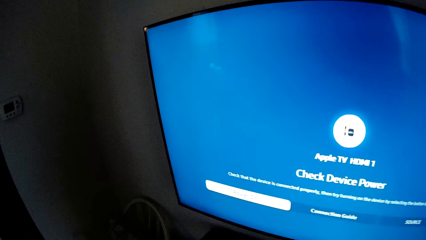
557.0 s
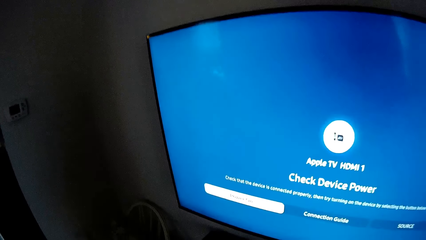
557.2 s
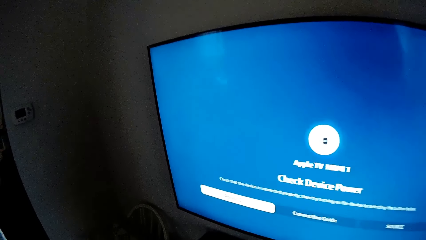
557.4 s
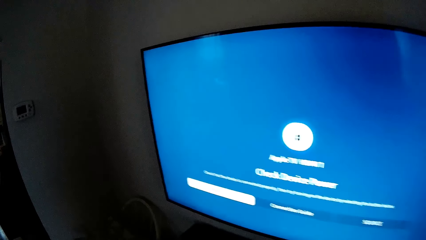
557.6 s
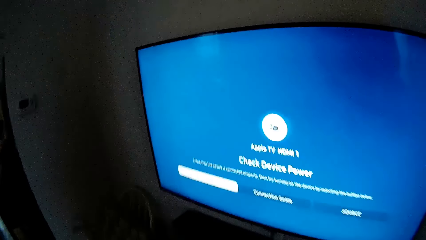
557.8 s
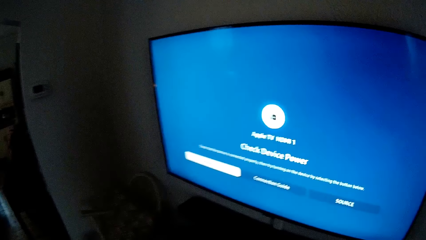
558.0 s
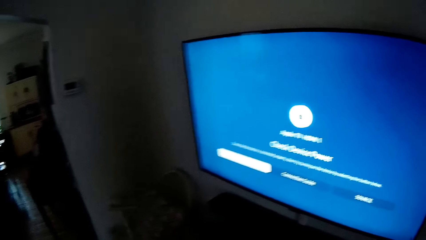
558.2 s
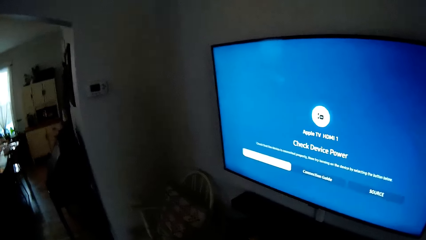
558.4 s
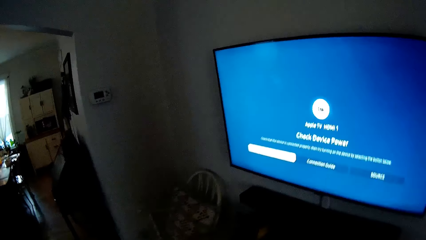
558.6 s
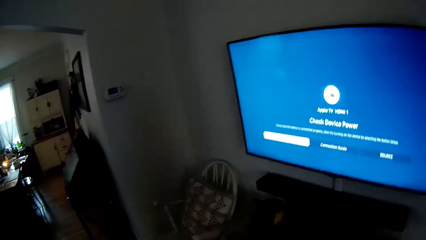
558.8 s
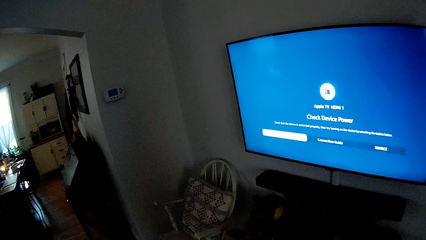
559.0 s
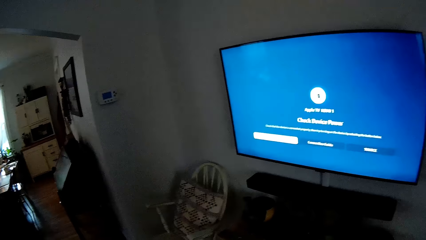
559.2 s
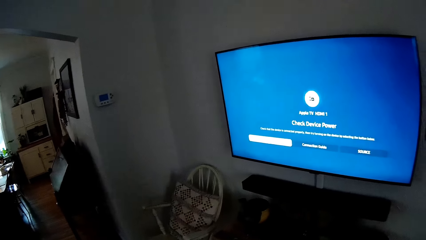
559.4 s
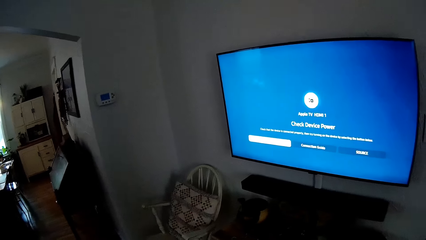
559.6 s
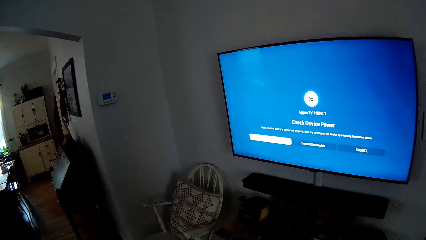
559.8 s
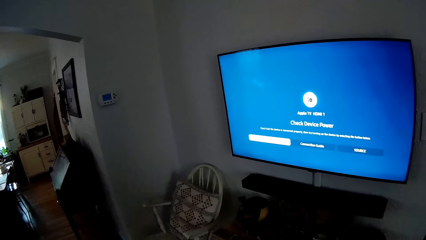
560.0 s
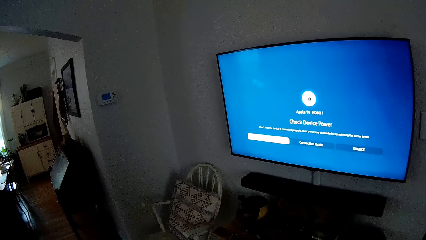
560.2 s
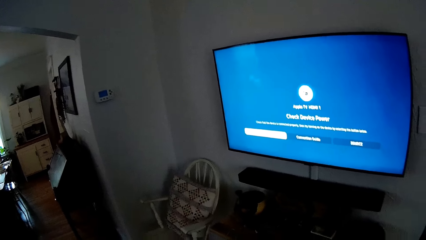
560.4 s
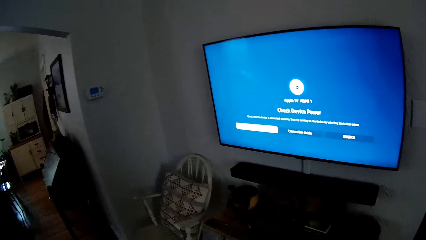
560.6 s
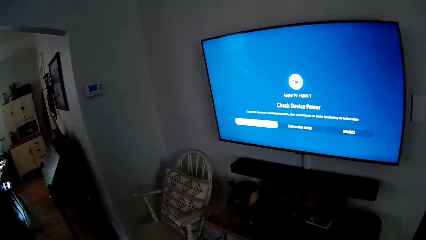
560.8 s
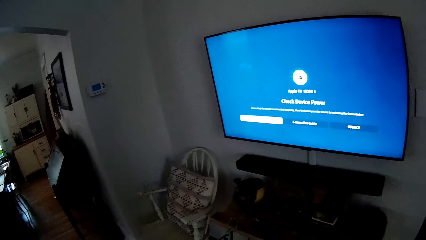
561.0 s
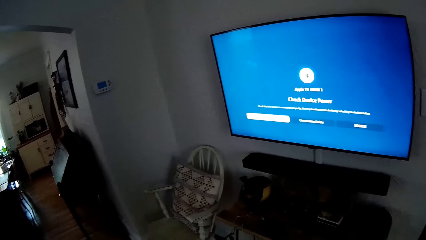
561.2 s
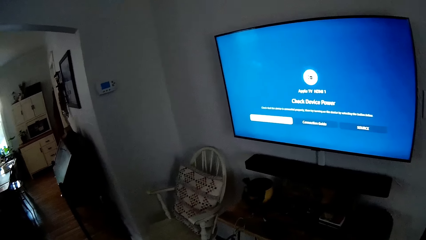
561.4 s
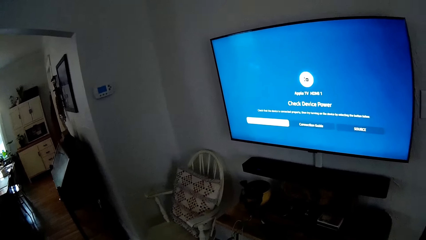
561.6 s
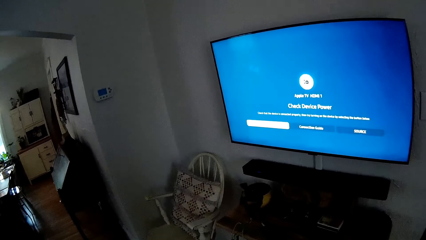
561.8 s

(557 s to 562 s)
The camera wearer watches the television. They watch the television again.

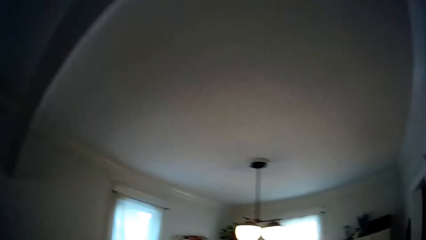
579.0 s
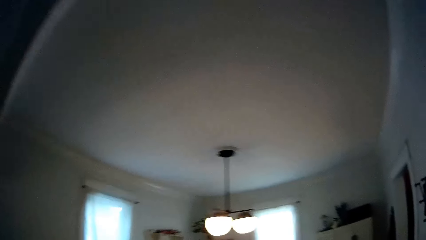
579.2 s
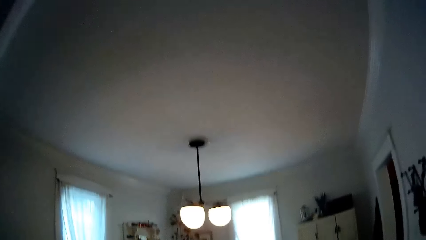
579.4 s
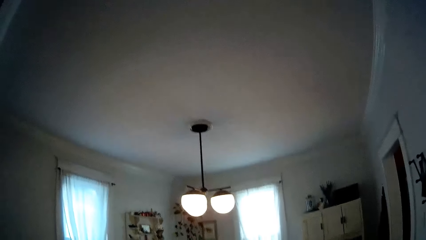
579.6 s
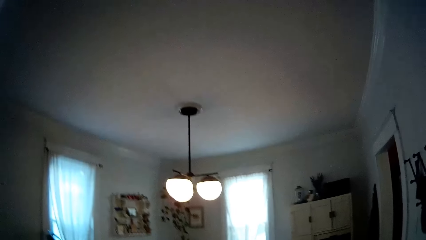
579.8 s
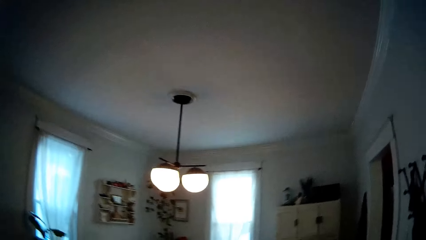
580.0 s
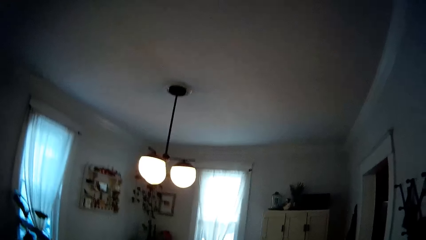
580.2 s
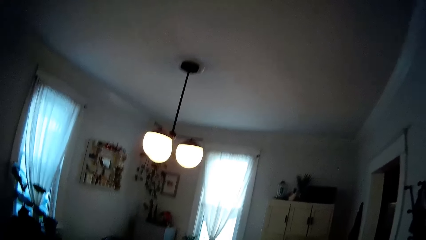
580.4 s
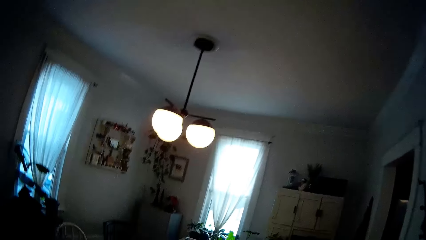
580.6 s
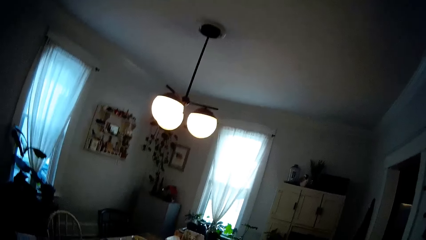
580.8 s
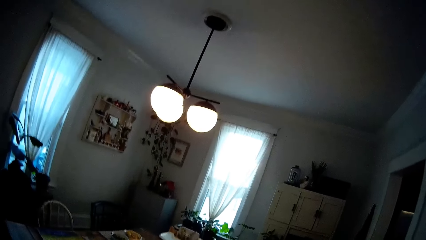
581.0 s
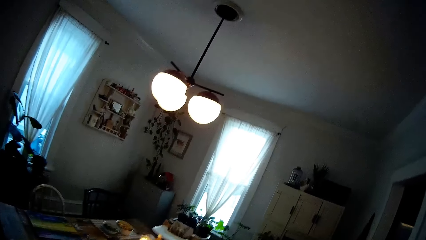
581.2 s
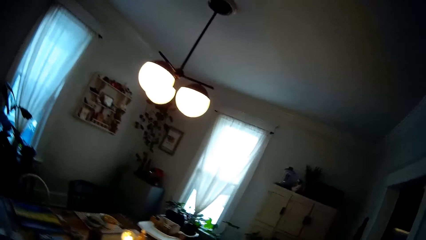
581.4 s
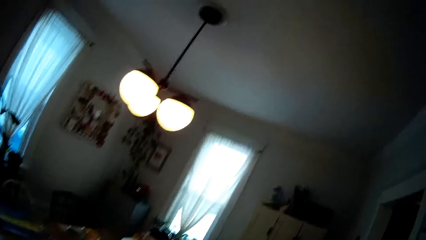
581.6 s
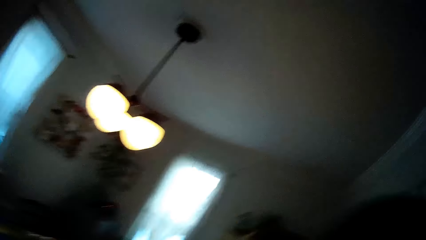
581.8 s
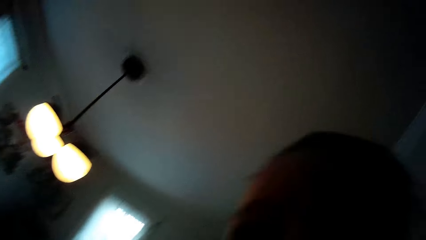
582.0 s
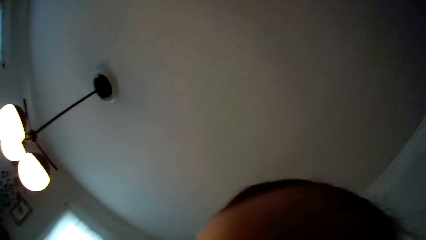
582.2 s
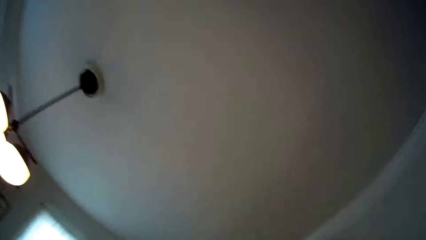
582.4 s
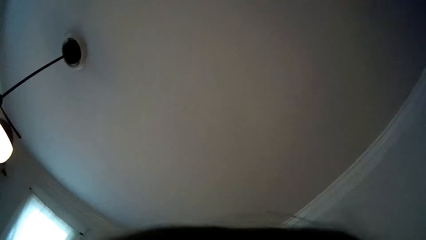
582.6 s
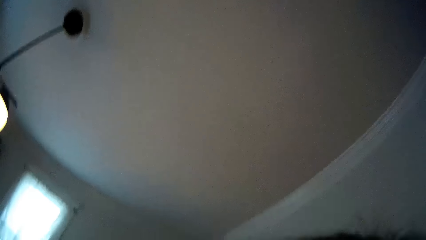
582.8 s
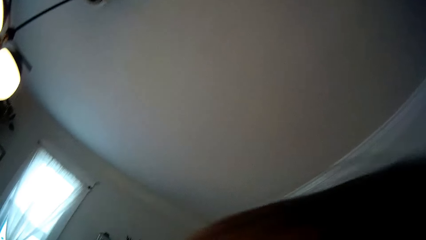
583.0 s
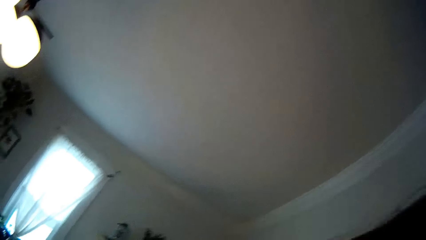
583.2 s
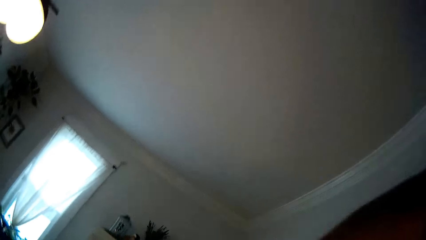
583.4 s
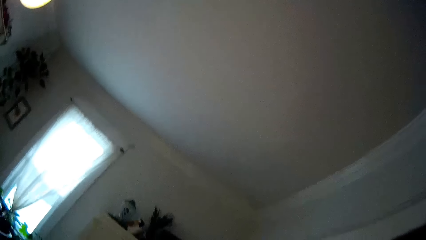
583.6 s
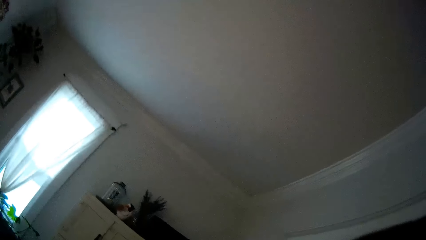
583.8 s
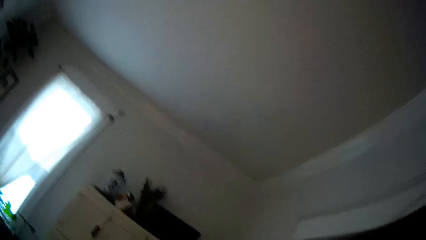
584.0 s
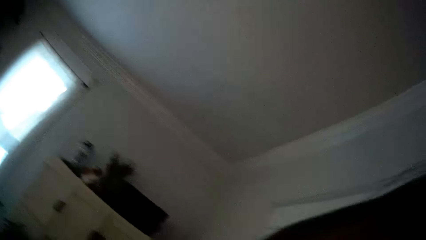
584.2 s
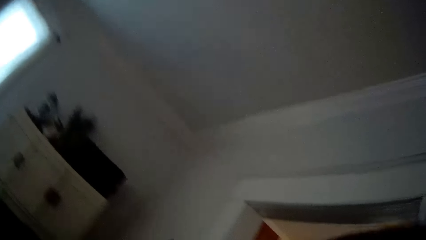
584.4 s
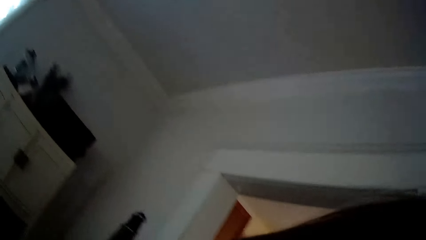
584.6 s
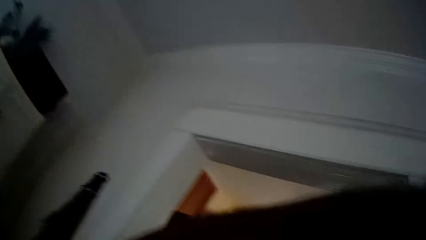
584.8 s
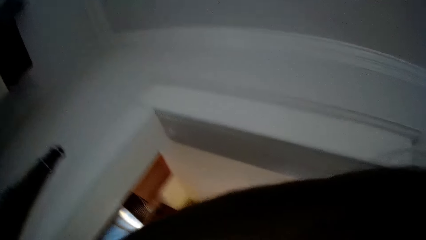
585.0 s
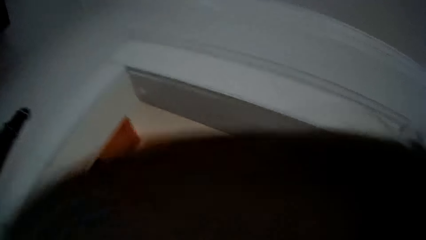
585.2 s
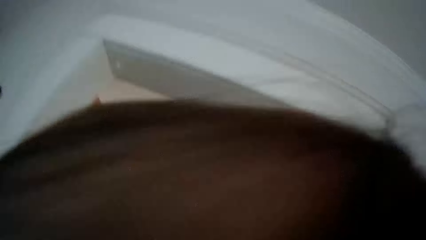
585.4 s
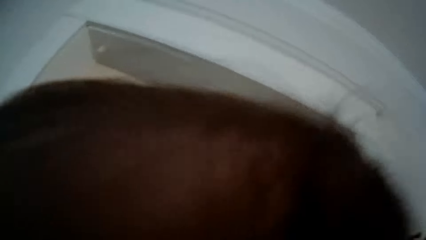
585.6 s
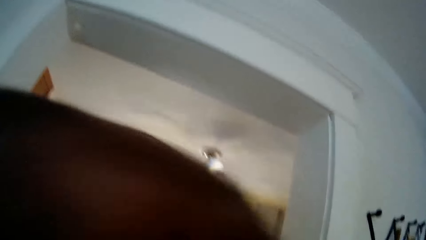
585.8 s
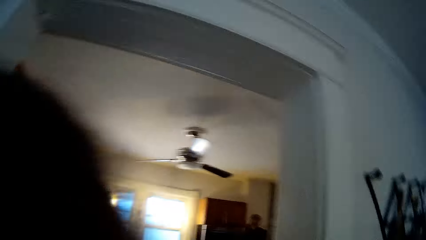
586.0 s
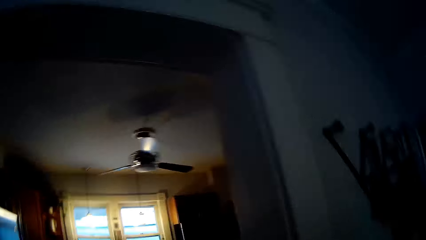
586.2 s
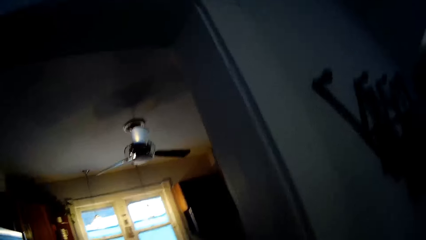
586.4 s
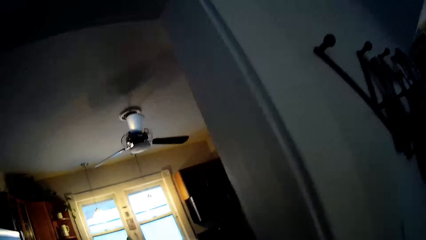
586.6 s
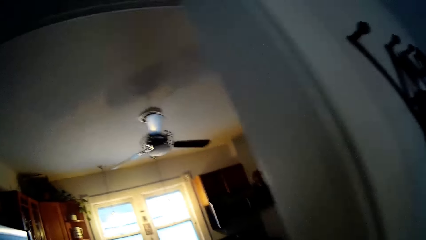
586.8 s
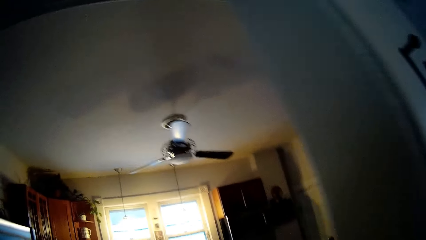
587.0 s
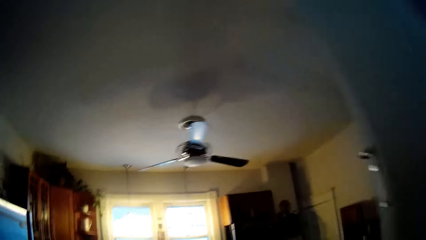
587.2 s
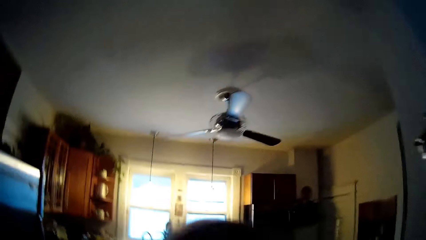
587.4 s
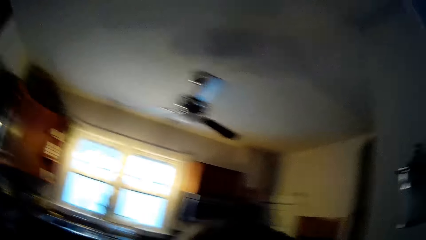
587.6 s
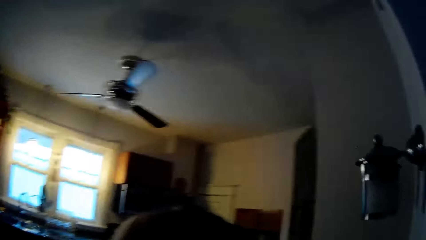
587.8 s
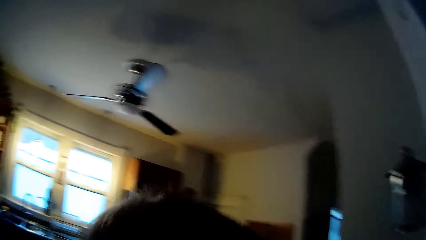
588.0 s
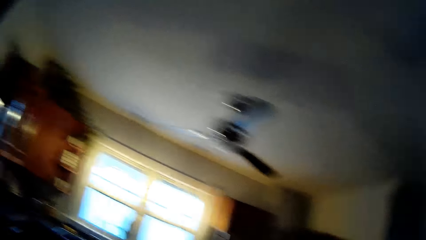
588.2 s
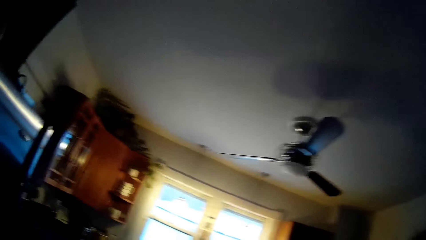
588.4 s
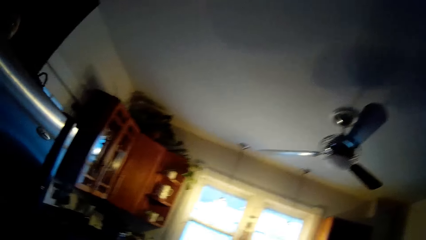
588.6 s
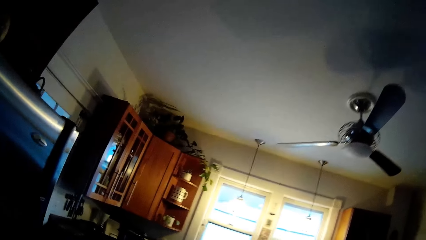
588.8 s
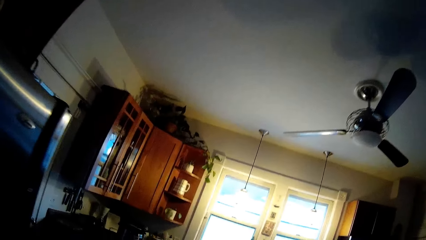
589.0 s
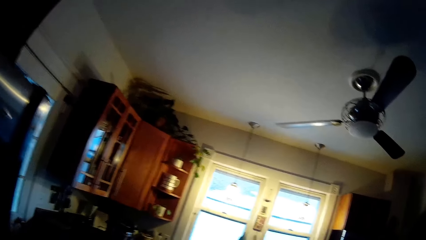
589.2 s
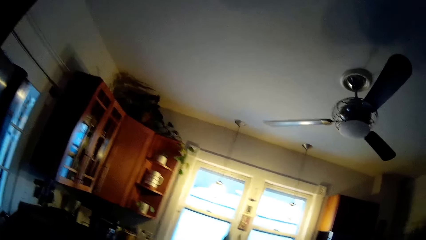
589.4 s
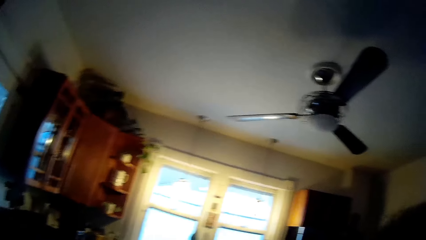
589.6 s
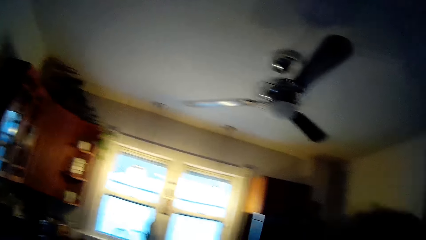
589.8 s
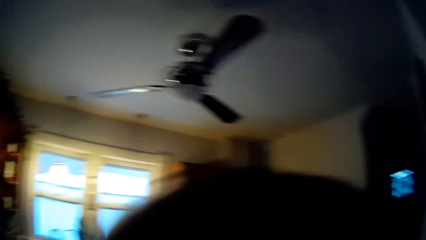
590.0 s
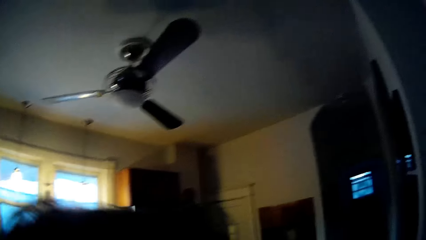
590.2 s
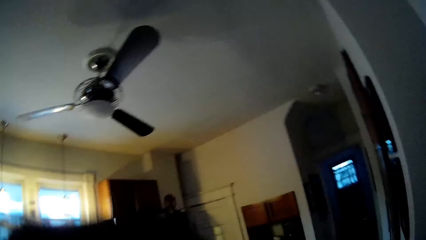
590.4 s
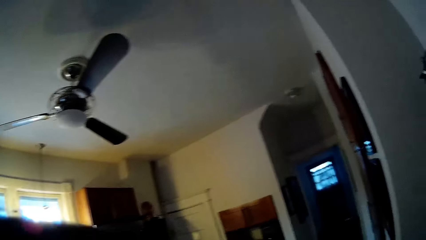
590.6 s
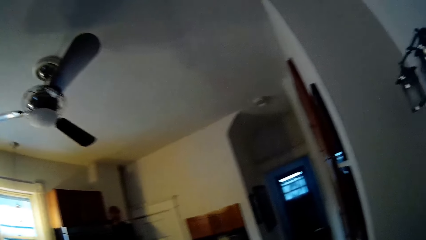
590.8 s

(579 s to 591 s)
The camera wearer walks around the house. They pick up a baby from a crib. They walk around the house again. They walk into a kitchen. They walk around the house again.
